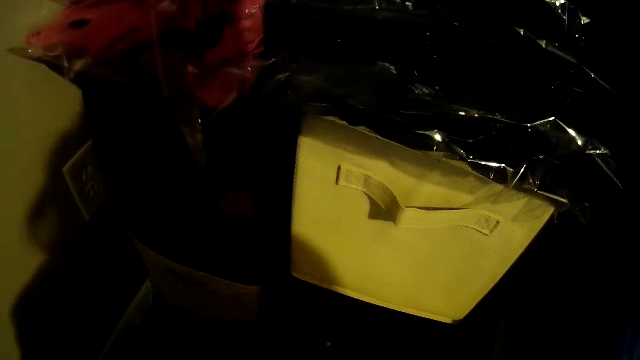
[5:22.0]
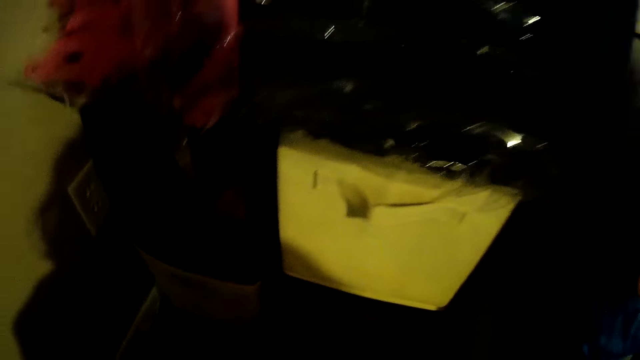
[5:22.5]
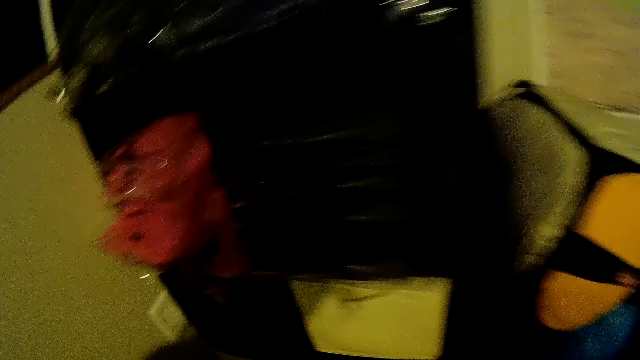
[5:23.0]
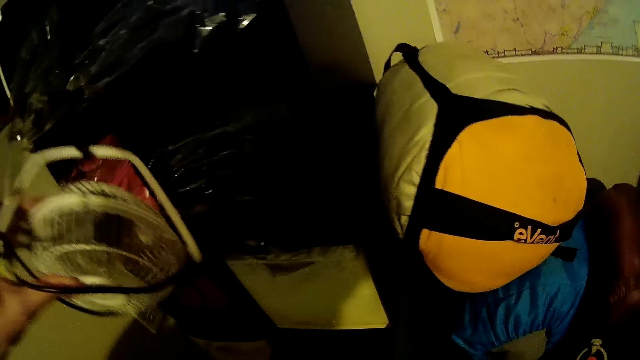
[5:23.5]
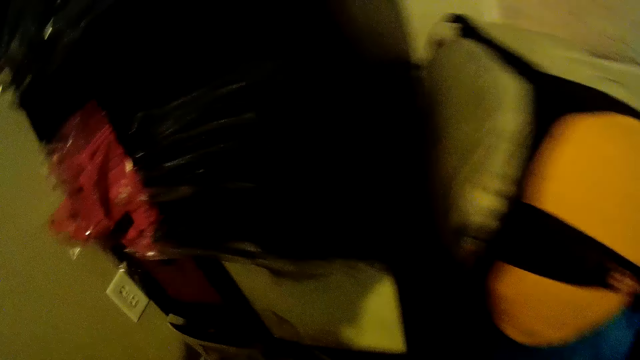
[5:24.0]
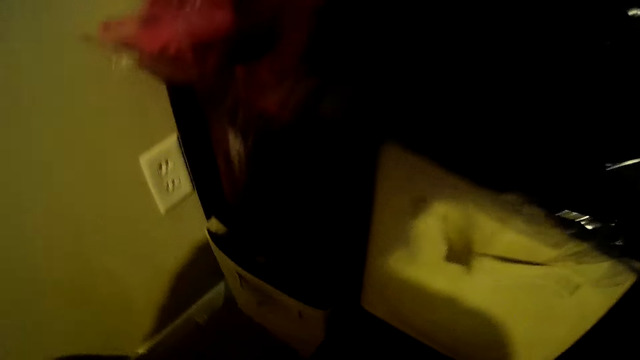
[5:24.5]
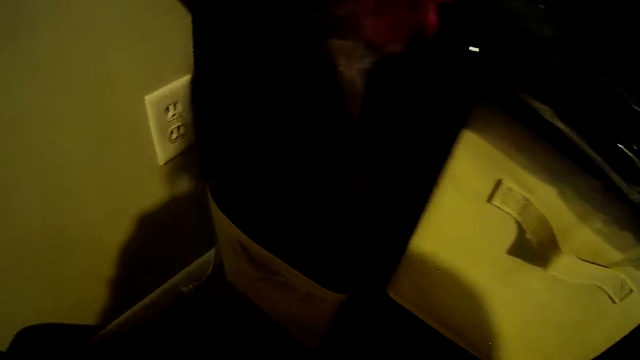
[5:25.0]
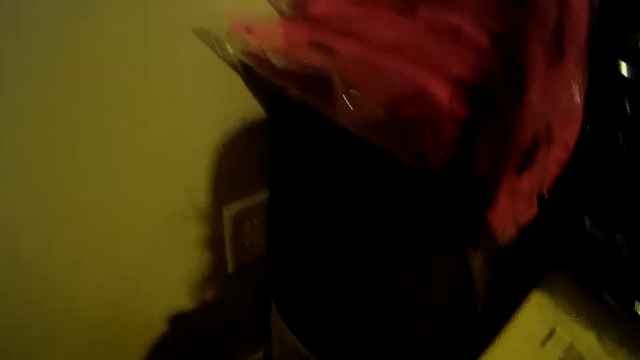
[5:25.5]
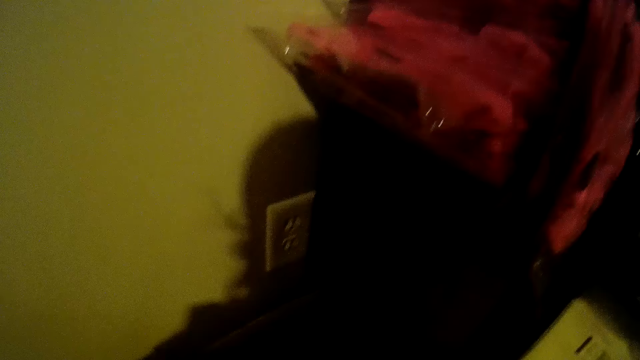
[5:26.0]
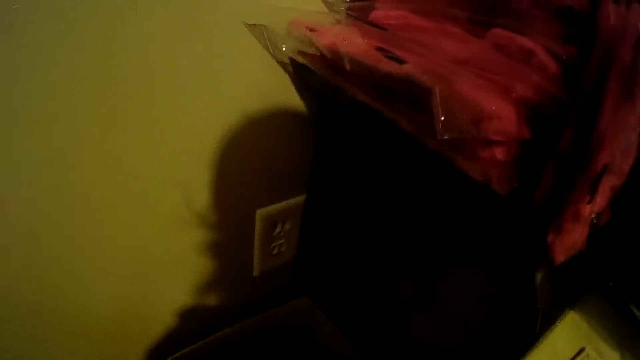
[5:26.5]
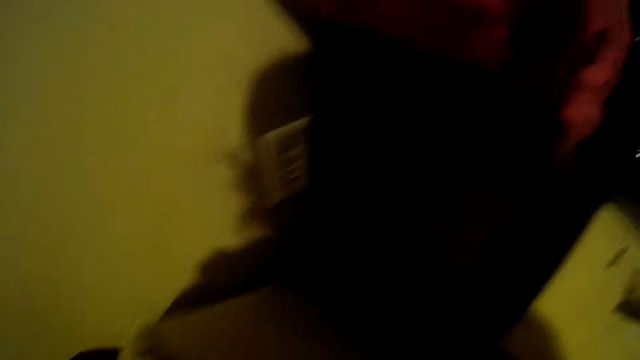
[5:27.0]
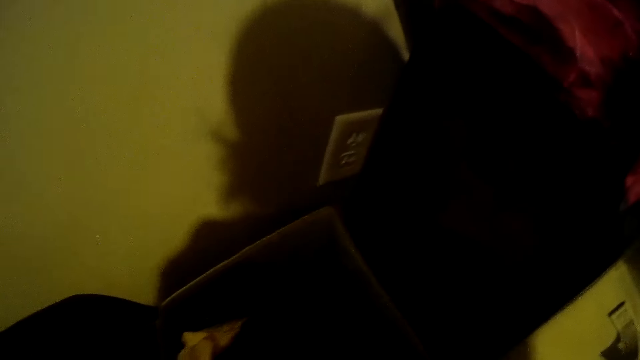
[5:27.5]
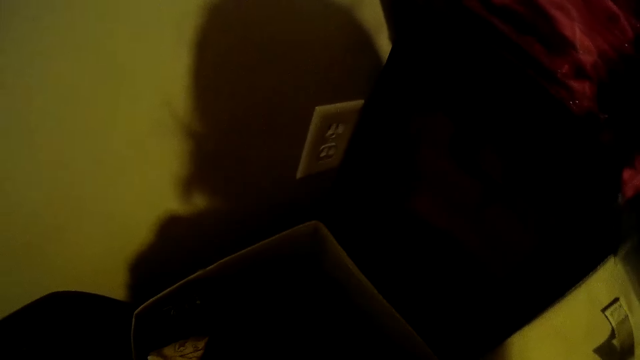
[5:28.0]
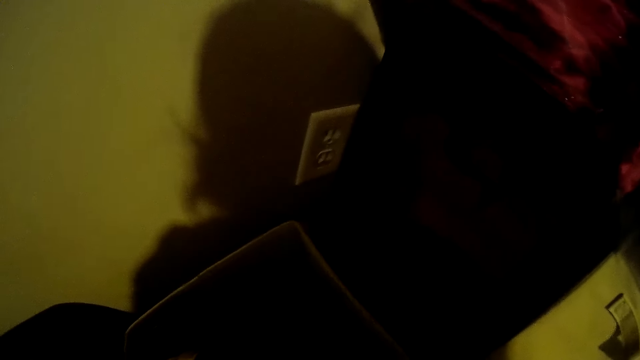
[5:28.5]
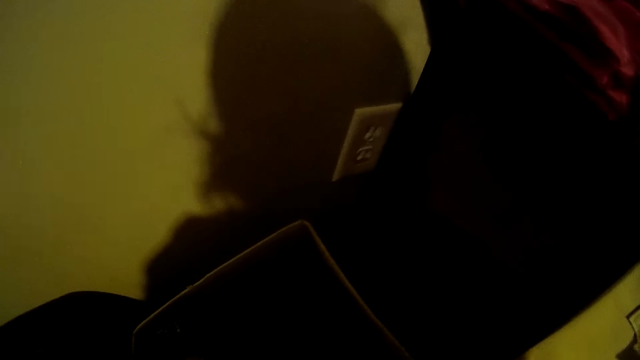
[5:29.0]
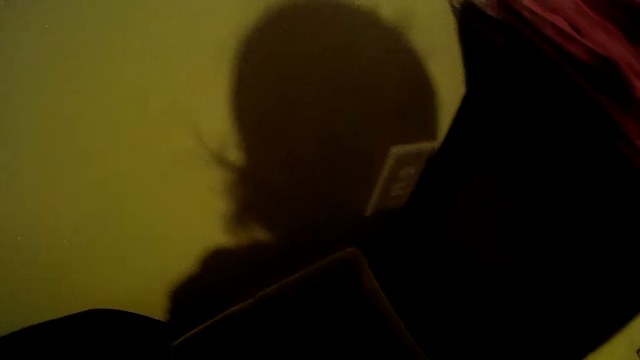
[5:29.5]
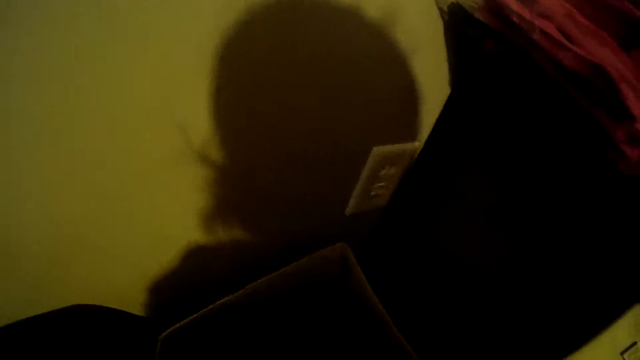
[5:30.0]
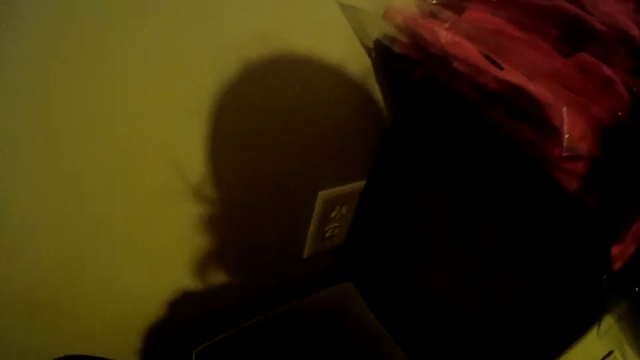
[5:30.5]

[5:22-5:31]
The camera wearer holds a mini fan in her left hand. She puts the fan down. She pulls out a box from the drawer with her right hand. She does something. She moves the box to the floor with both hands.

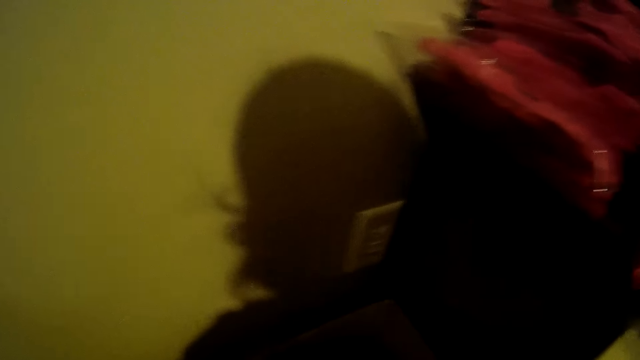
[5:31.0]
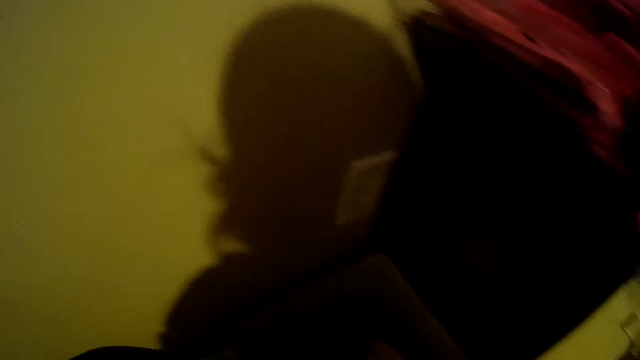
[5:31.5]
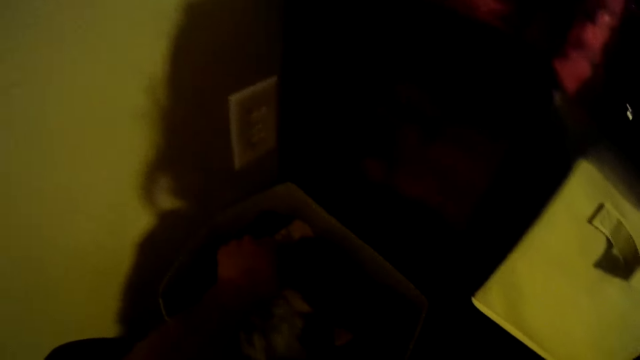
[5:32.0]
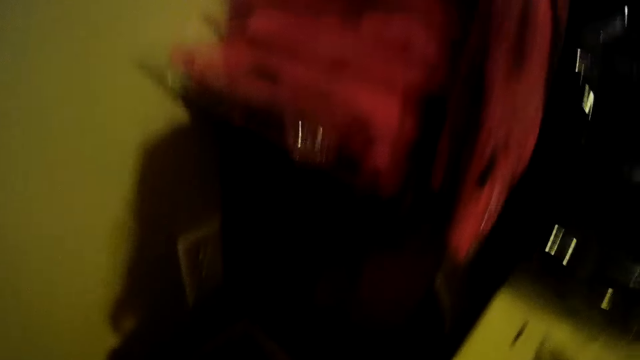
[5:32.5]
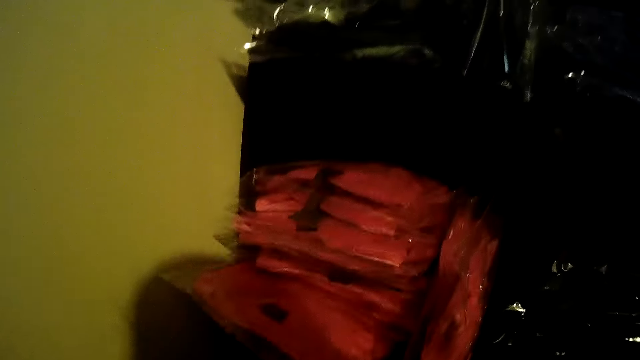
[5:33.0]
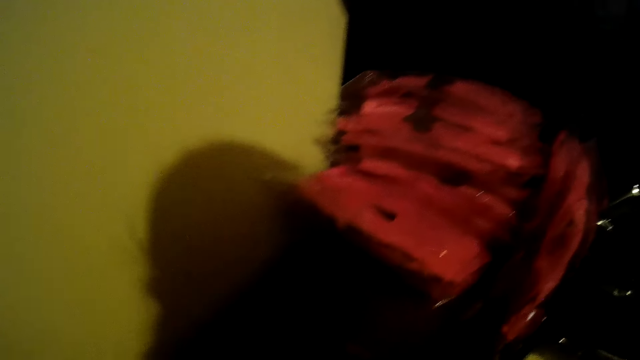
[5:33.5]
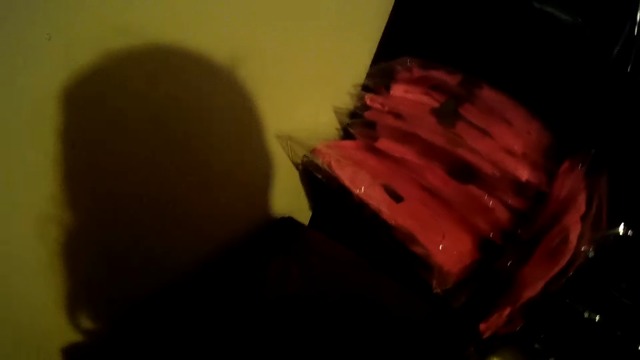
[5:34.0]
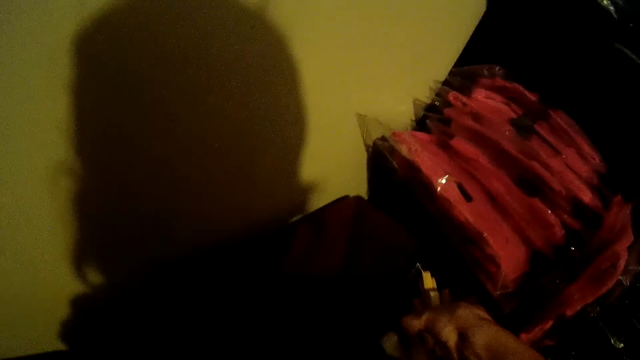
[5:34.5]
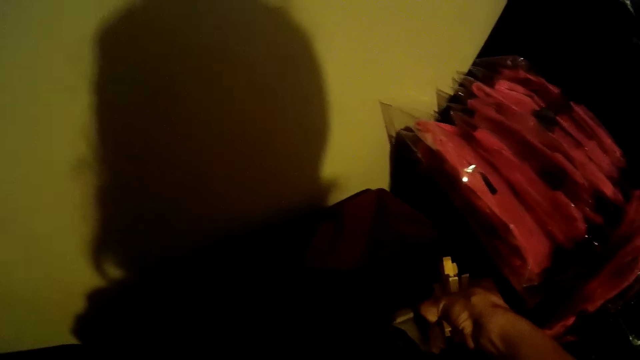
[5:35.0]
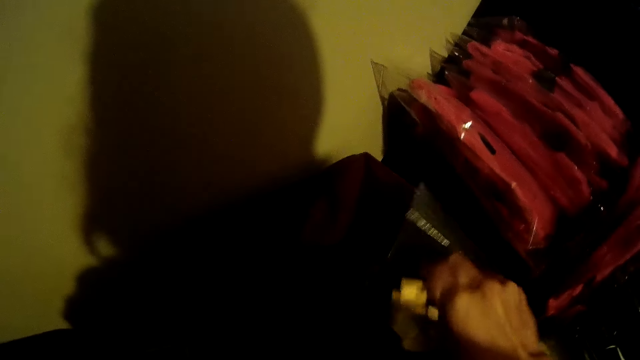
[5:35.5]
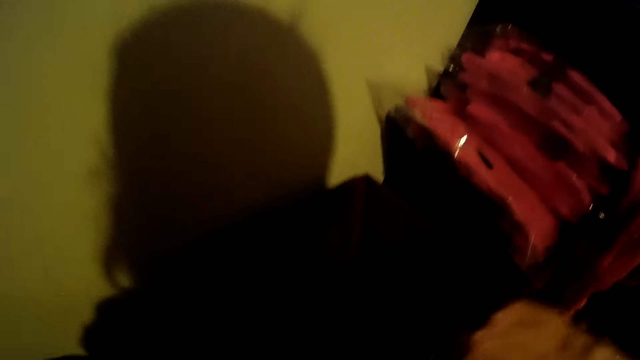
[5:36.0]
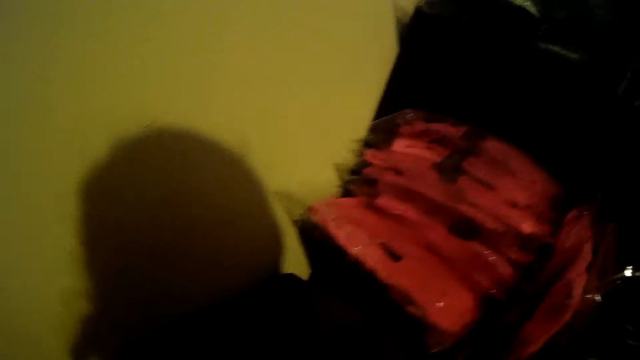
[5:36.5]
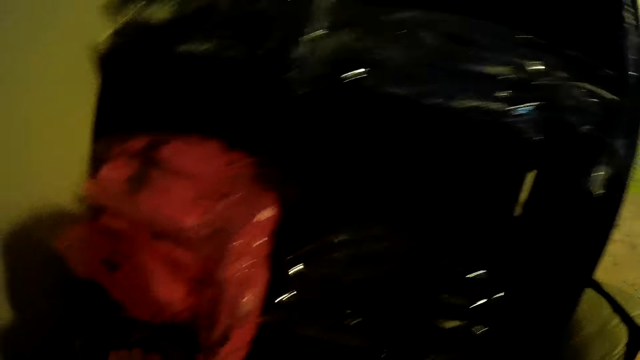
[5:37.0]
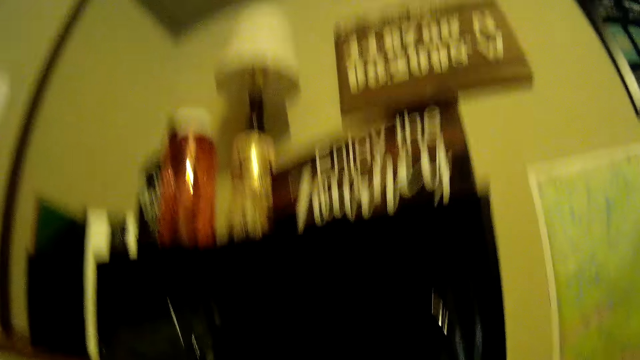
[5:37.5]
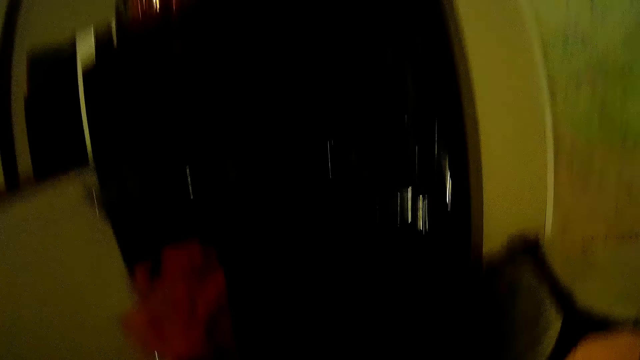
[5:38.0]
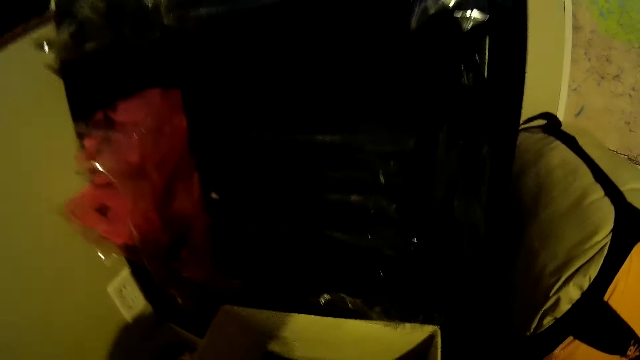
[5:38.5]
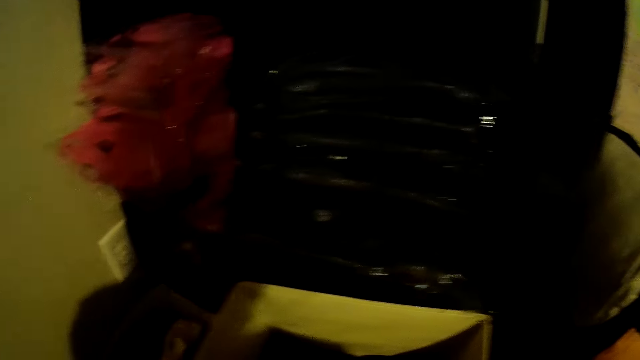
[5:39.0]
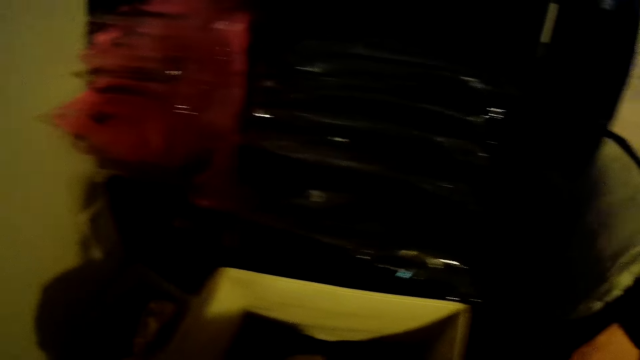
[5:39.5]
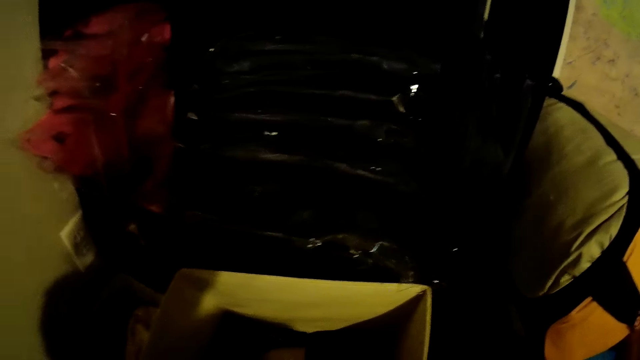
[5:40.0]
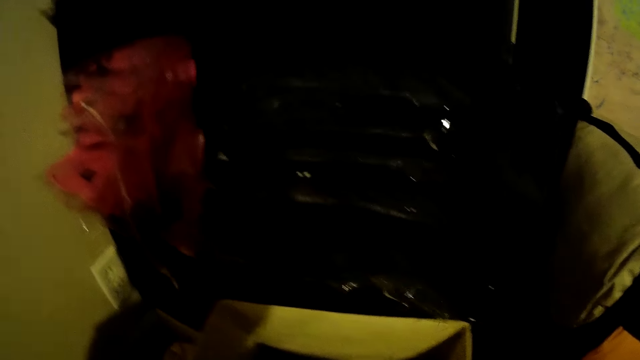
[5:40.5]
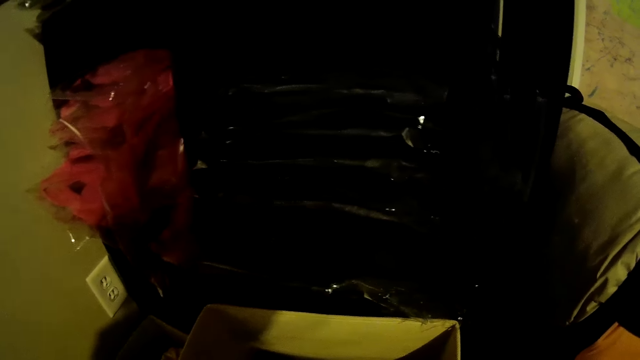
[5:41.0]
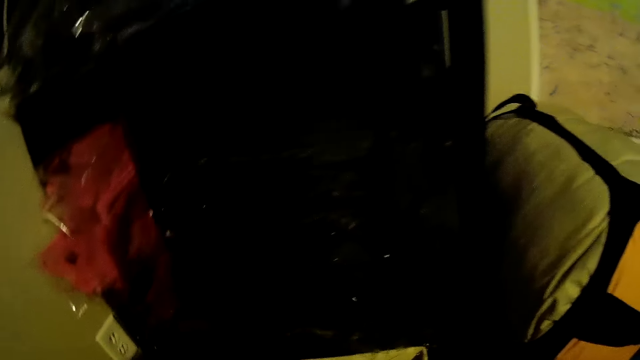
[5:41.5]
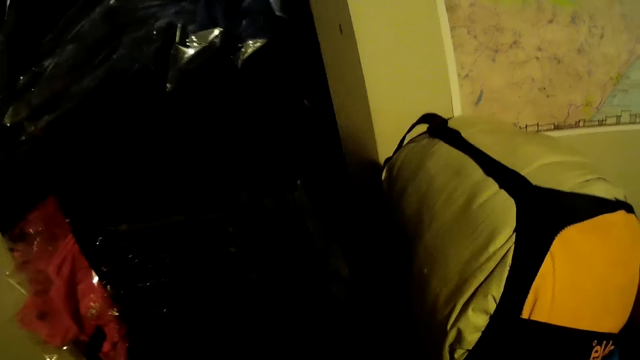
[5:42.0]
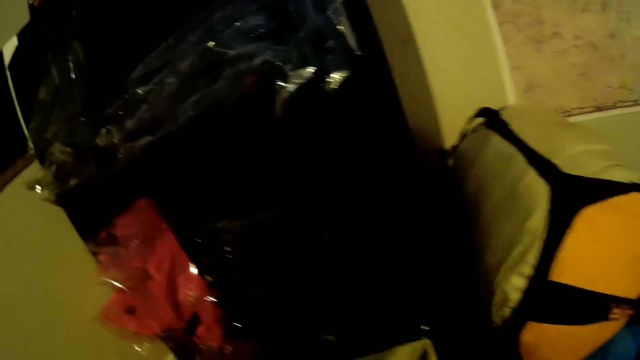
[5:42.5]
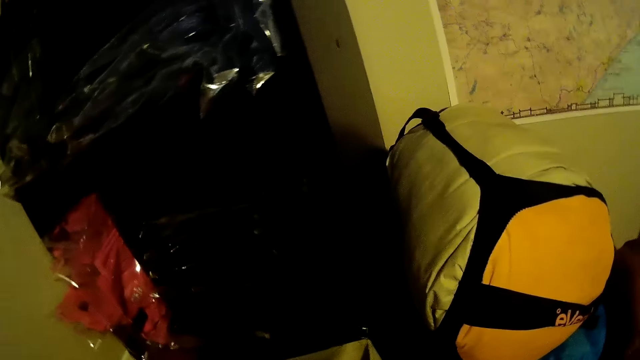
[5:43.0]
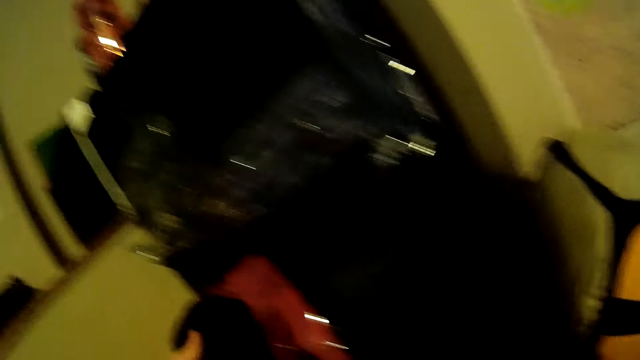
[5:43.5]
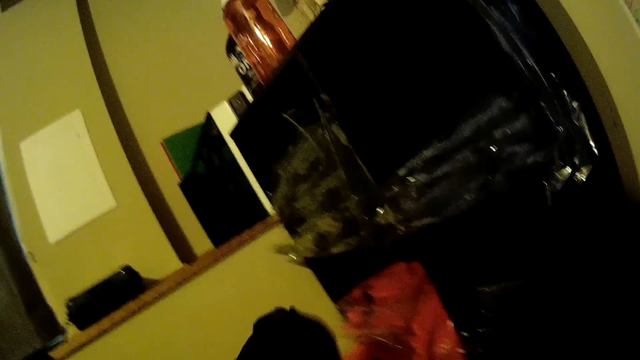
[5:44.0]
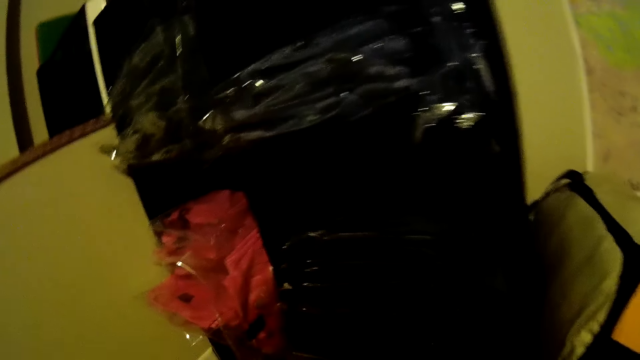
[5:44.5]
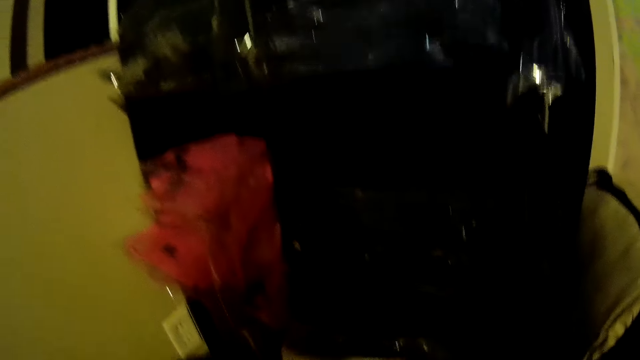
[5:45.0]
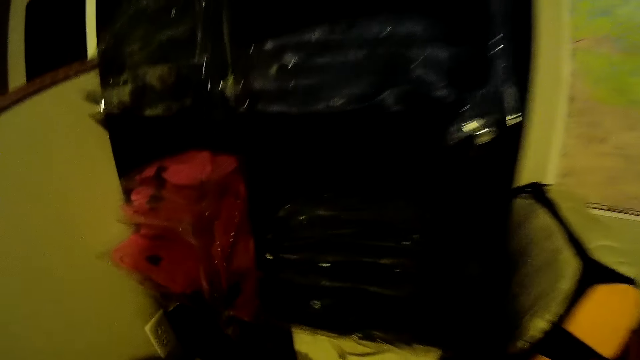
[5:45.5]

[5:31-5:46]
The camera wearer moves something. She touches a cloth in the box with her left hand. She picks up the polythene paper. She holds some clips on her right hand. She touches a box in the box on the floor with her right hand. She puts the polythene paper down. She looks around. She moves the container. She holds a box in the drawer with both hands. She looks around. She picks up something. She holds the cloth with her left hand. She moves the hand. She does something. She pushes the box into the drawer with her right hand.
